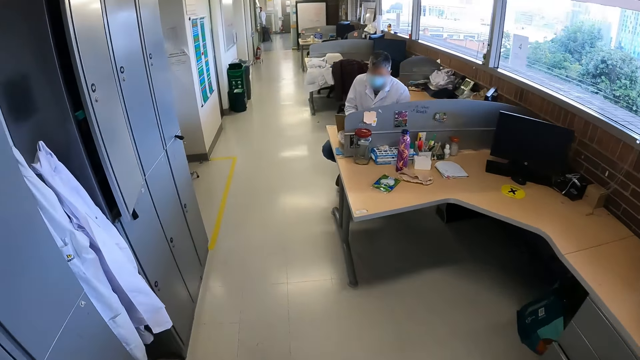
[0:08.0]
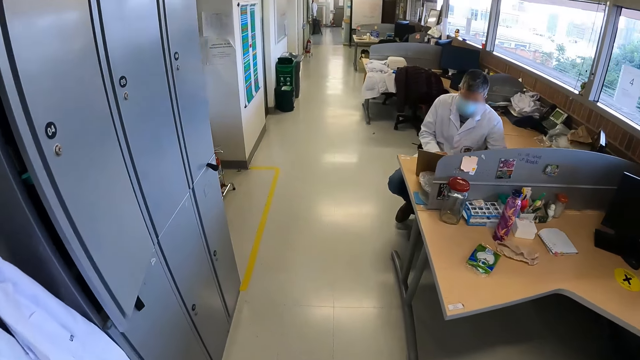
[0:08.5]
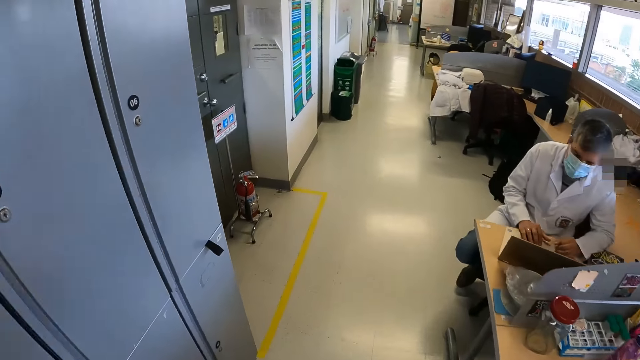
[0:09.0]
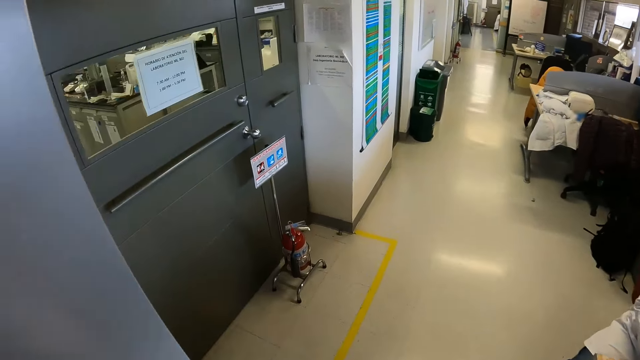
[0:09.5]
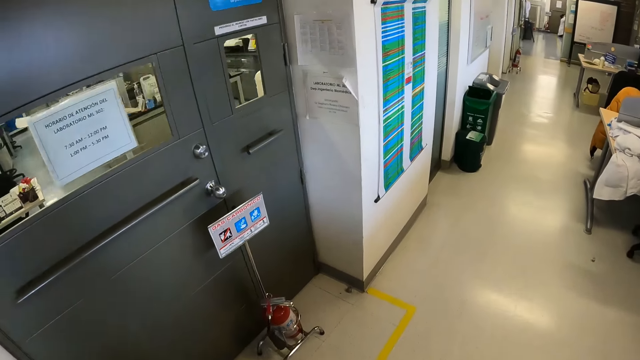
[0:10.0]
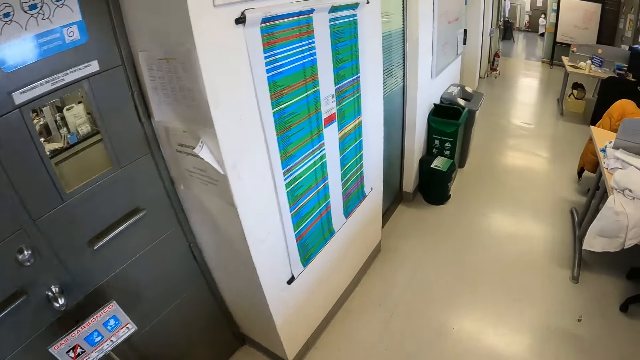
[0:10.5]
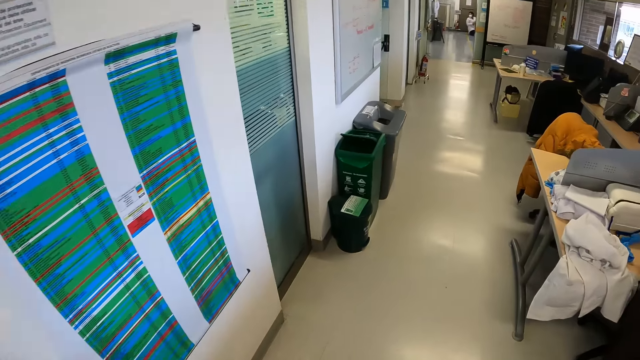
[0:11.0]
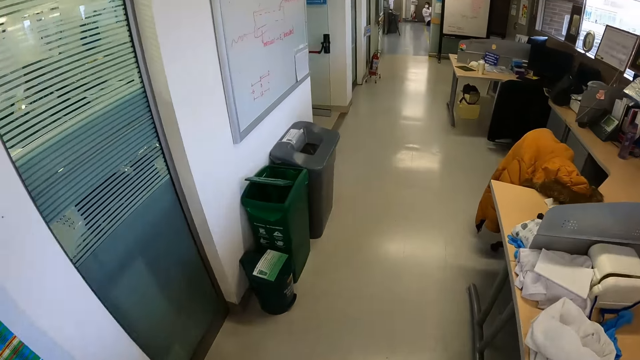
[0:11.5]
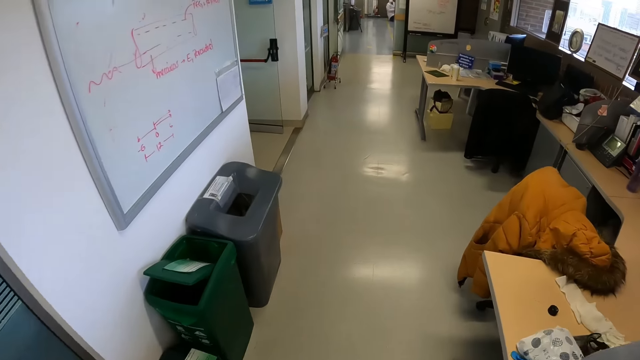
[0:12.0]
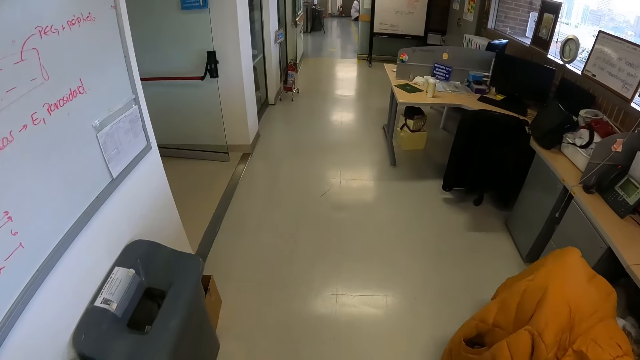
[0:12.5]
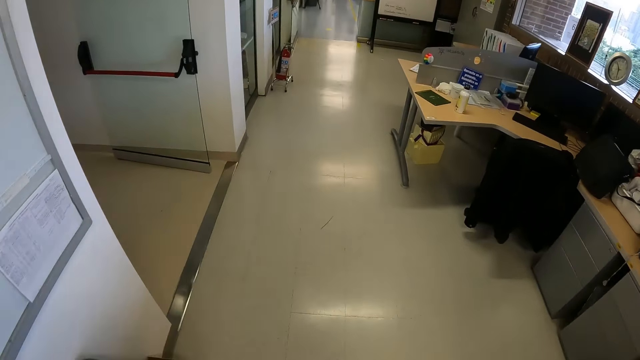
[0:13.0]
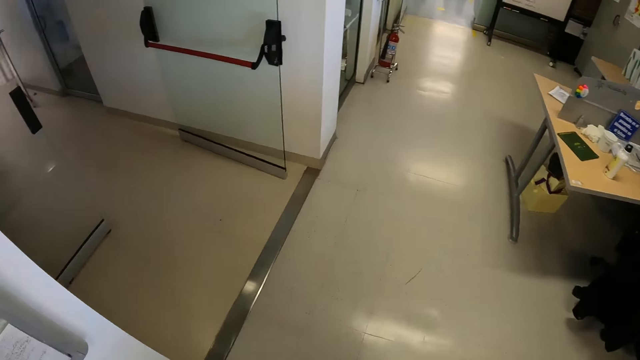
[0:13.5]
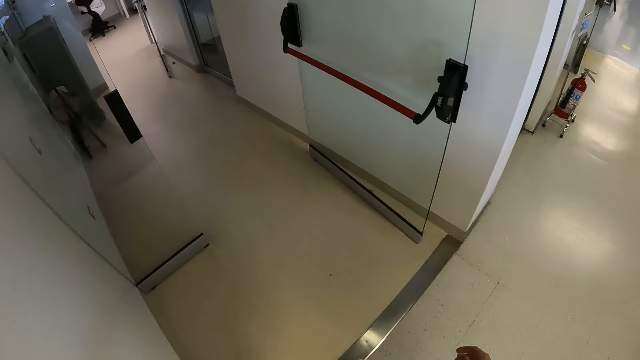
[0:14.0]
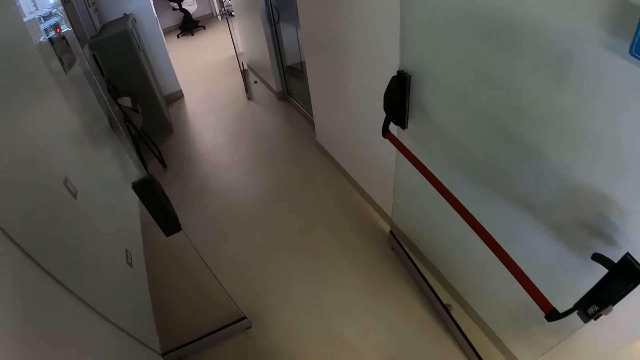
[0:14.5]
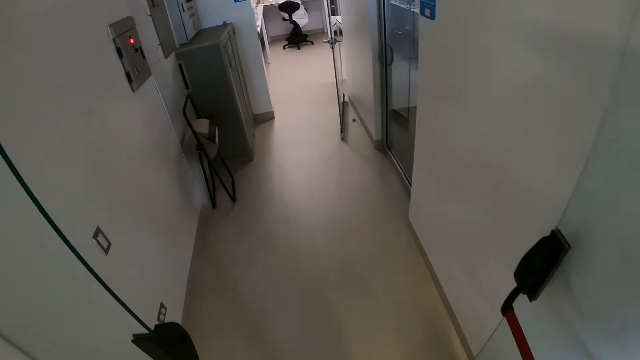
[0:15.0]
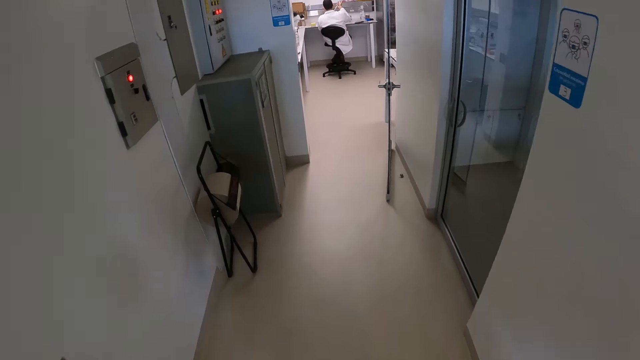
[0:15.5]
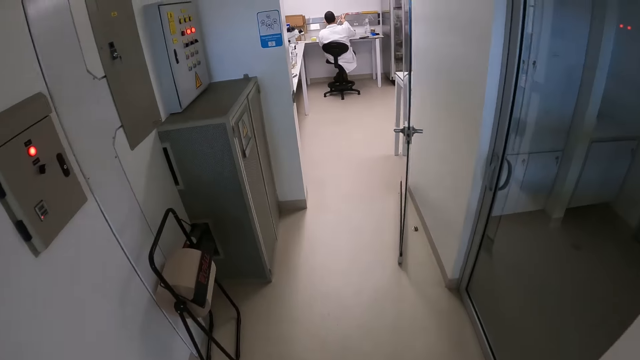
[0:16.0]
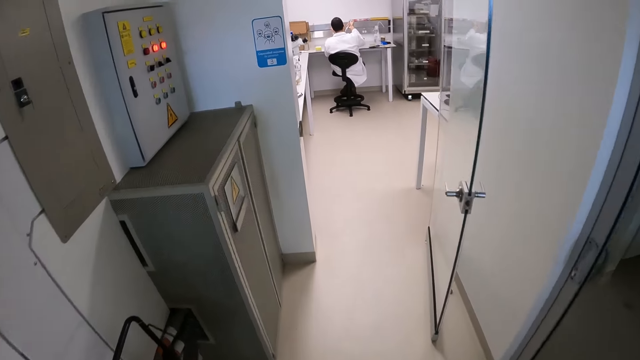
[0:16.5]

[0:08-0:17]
The camera wearer walks past a man.

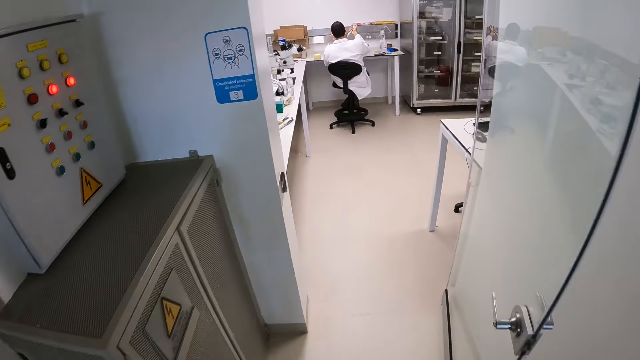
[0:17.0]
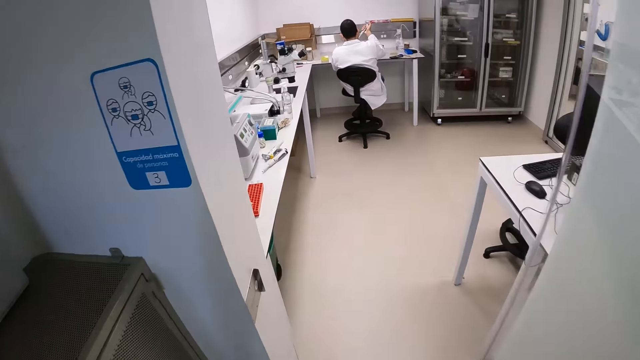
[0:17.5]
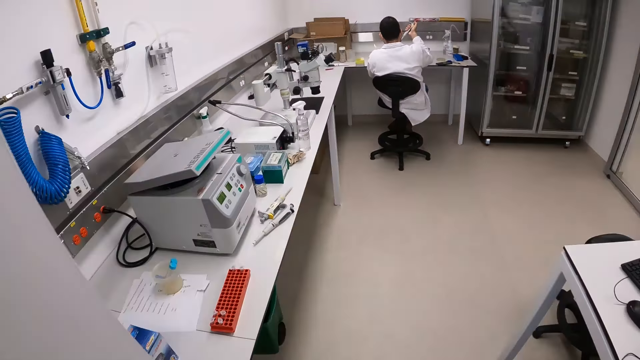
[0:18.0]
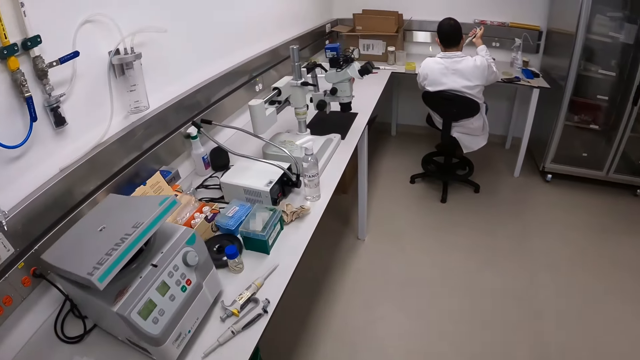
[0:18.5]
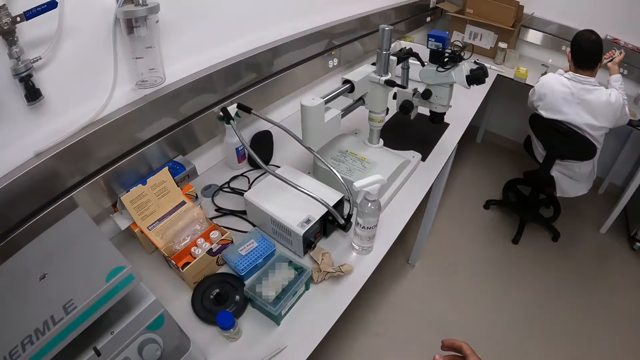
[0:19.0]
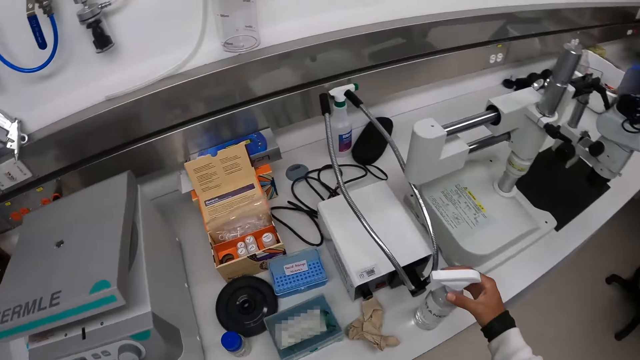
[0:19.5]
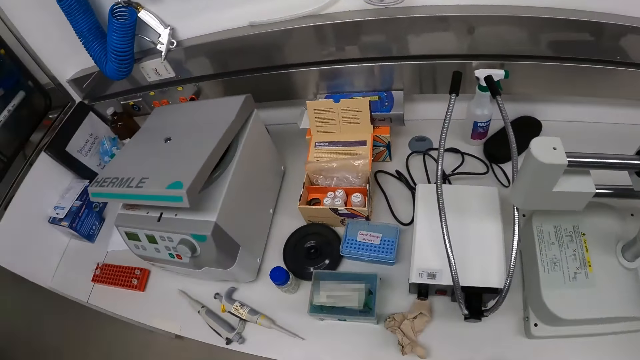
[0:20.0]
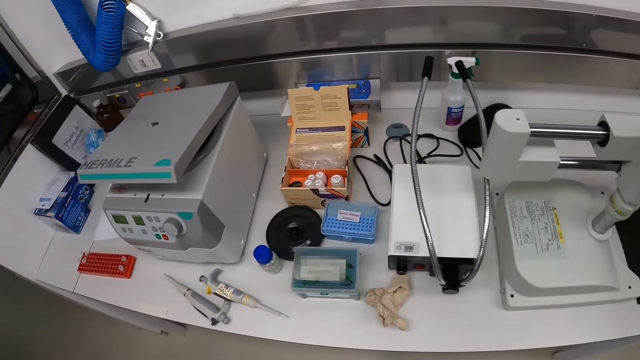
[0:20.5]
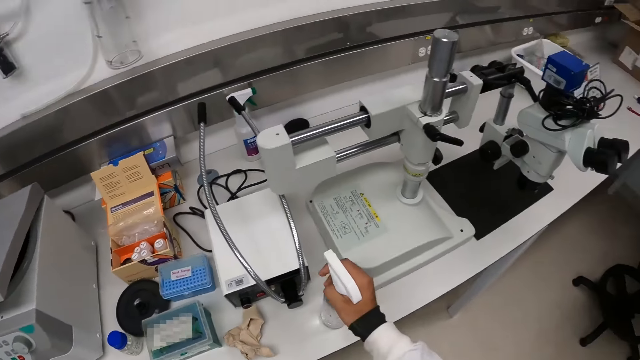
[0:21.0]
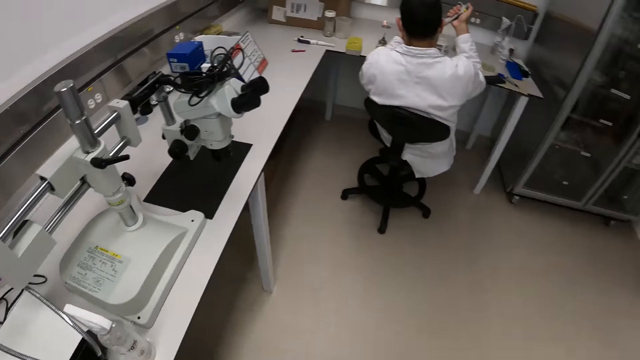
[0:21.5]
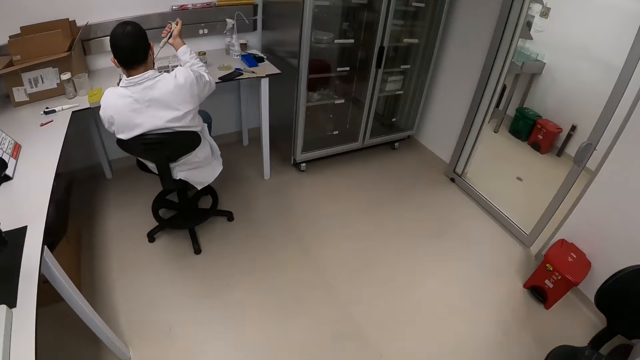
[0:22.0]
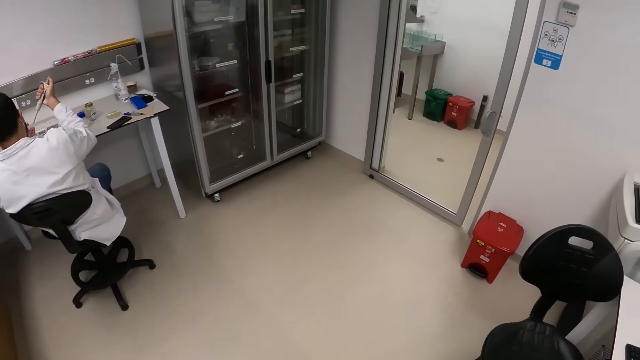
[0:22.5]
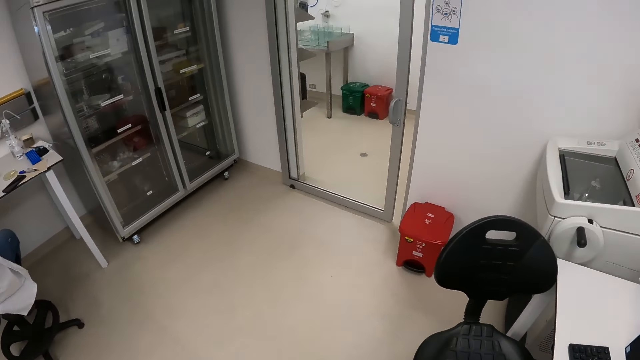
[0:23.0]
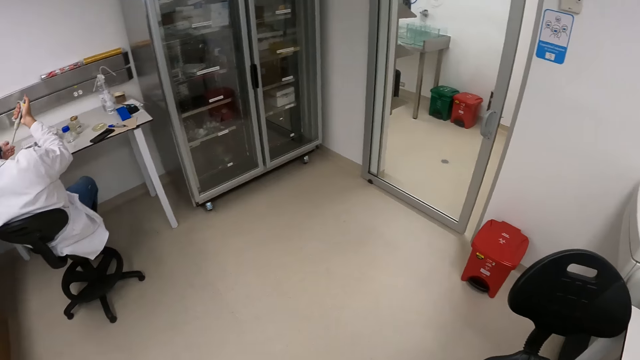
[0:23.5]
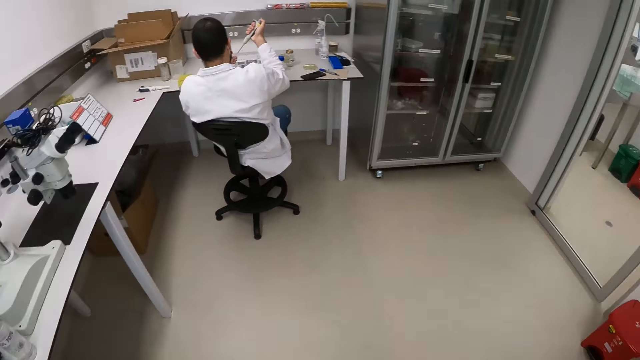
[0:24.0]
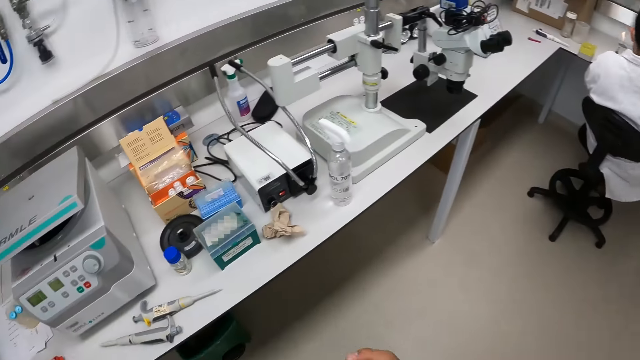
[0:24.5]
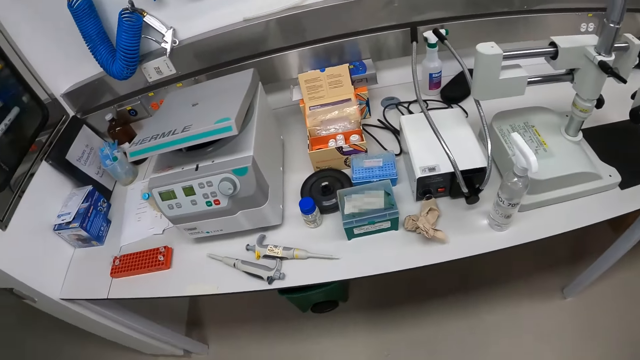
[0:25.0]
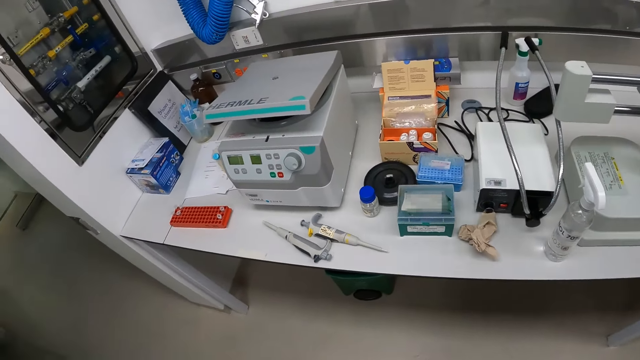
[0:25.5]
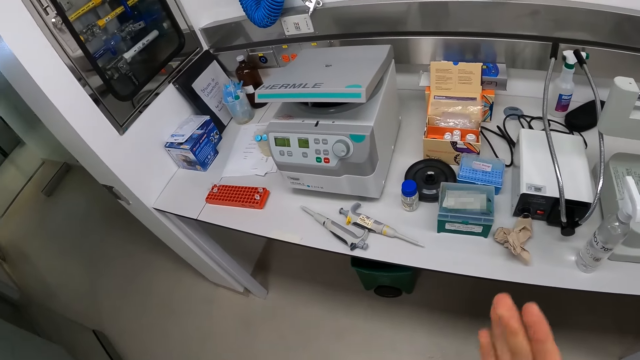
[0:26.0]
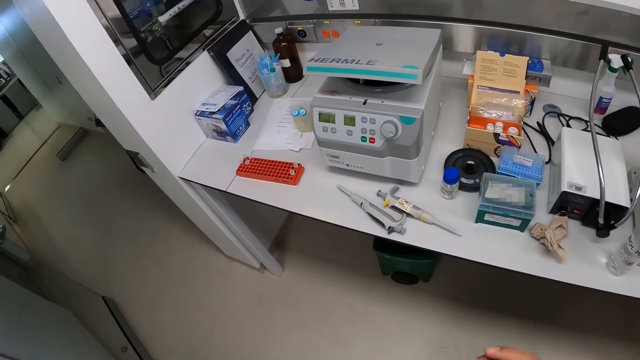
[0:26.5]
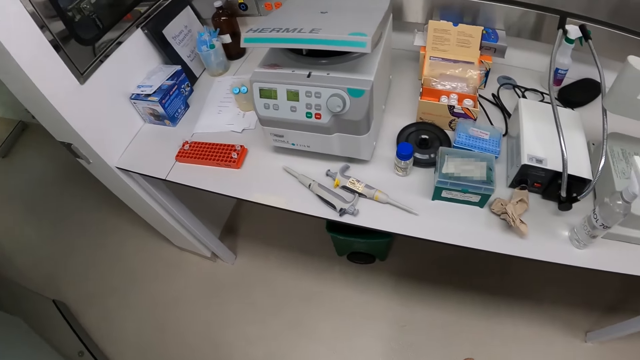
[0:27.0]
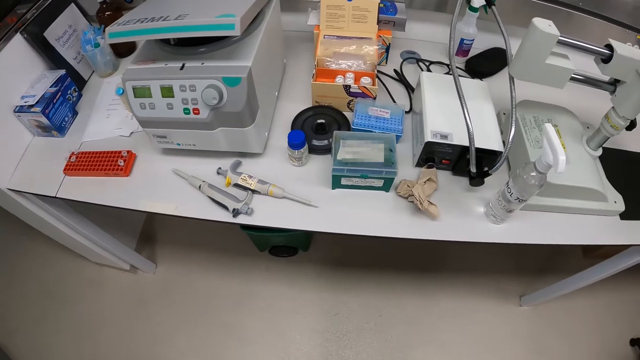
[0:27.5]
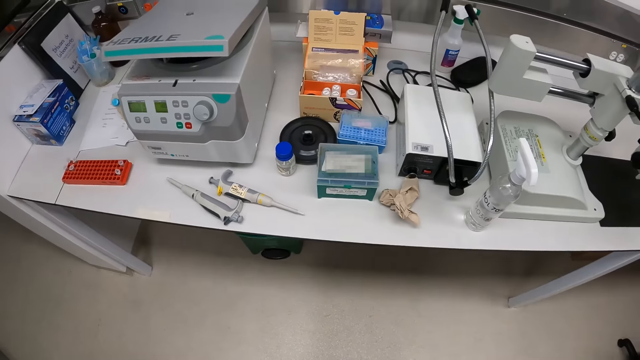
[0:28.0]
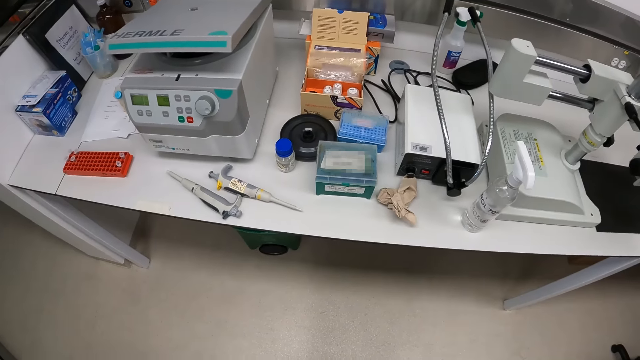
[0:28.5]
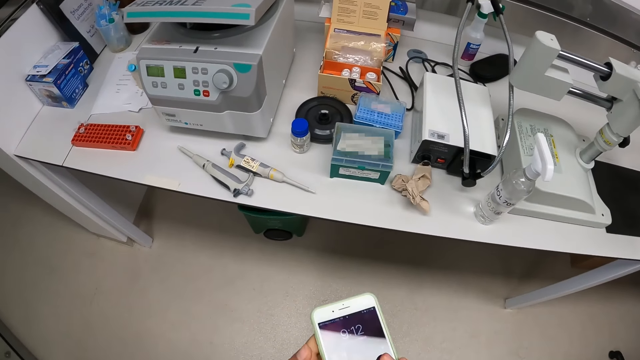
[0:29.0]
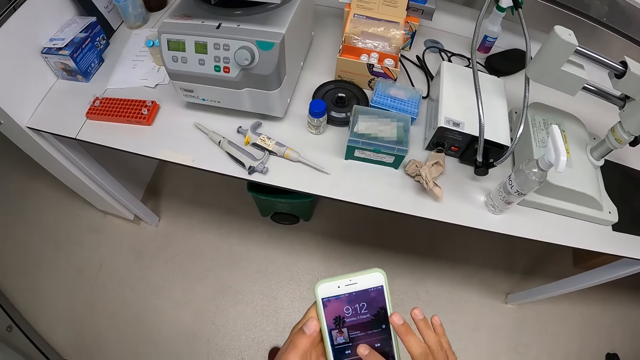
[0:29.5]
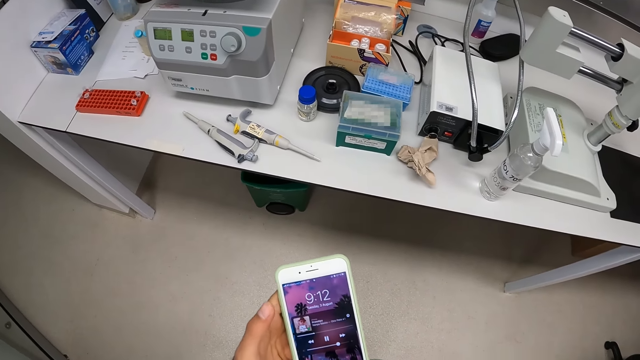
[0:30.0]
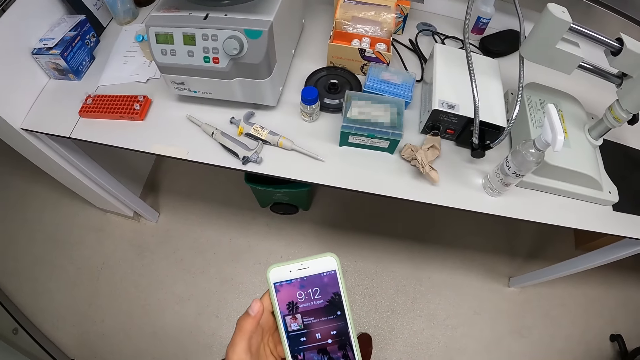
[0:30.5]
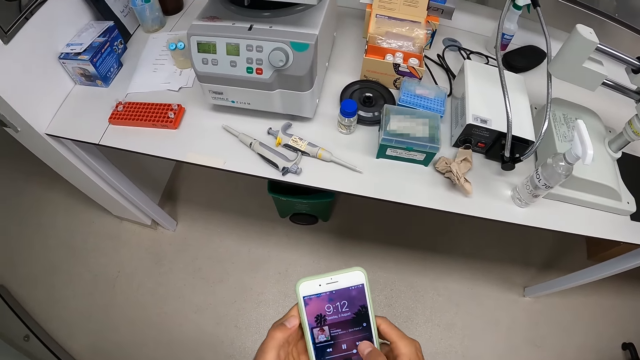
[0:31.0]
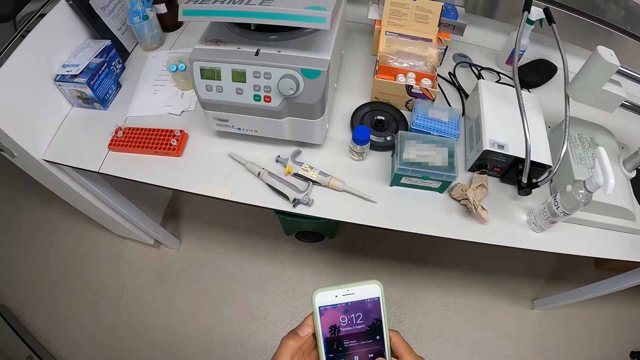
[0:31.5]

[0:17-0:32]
The camera wearer walks into a laboratory. A man holds a pipette in his right hand. The camera wearer picks up a sanitizer bottle from a workbench with his right hand. He drops the sanitizer bottle in his right hand on the workbench. He looks around. He rubs his hands together. He operates a phone in his hands. He stares at the phone.
